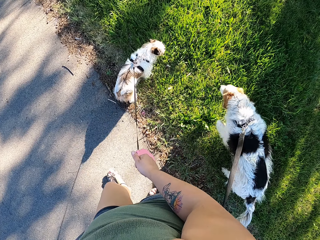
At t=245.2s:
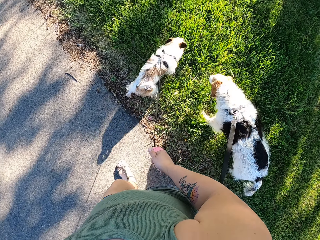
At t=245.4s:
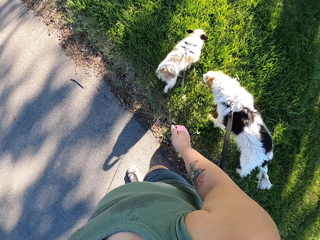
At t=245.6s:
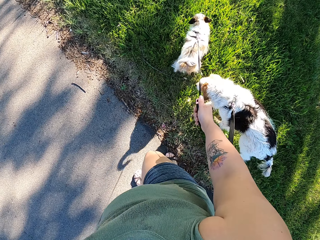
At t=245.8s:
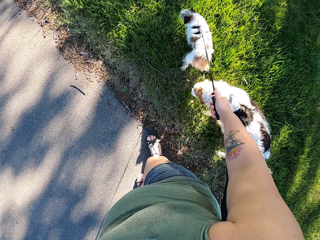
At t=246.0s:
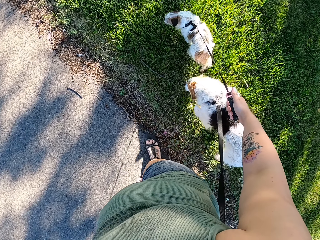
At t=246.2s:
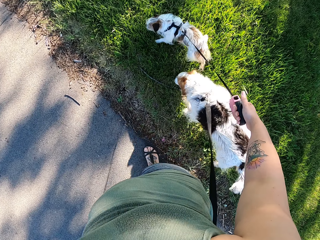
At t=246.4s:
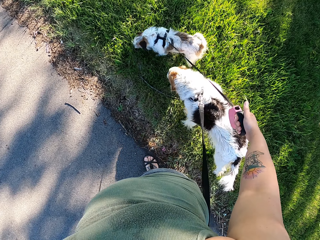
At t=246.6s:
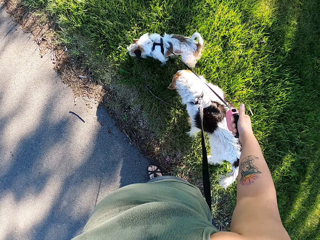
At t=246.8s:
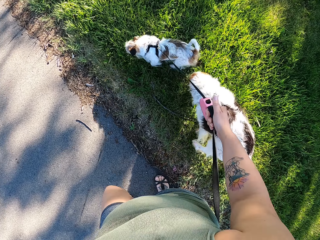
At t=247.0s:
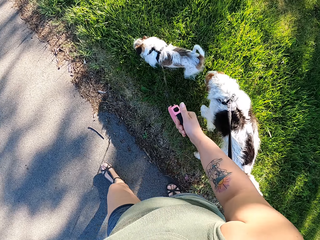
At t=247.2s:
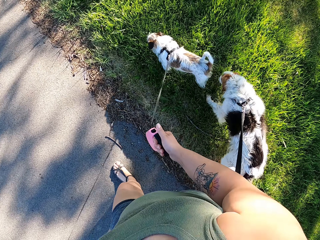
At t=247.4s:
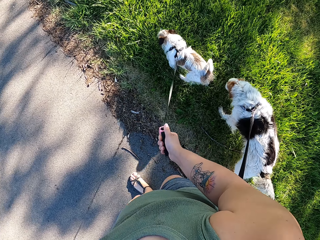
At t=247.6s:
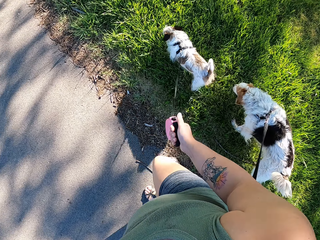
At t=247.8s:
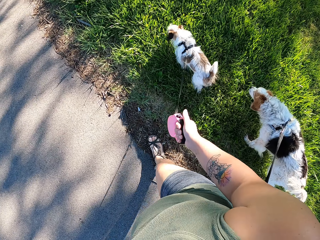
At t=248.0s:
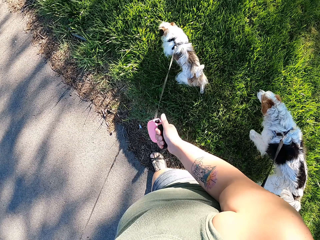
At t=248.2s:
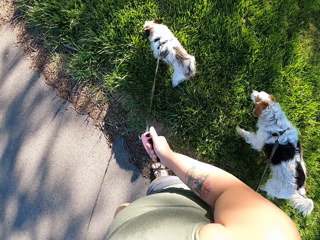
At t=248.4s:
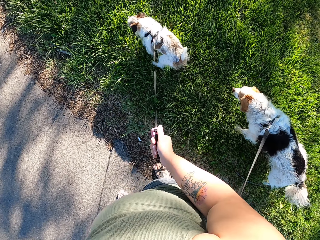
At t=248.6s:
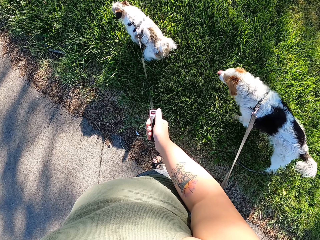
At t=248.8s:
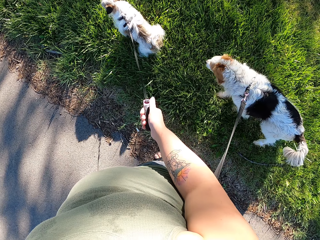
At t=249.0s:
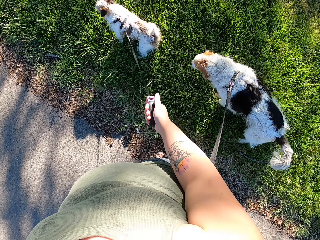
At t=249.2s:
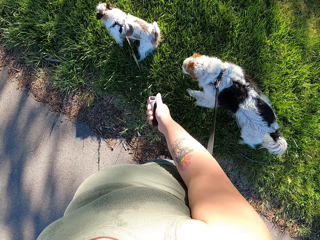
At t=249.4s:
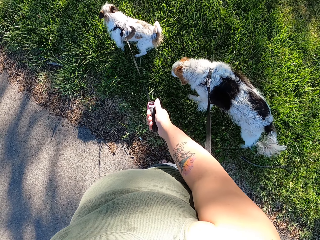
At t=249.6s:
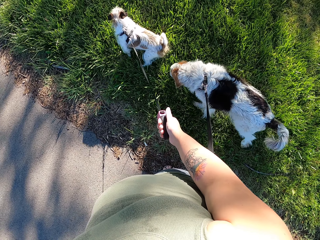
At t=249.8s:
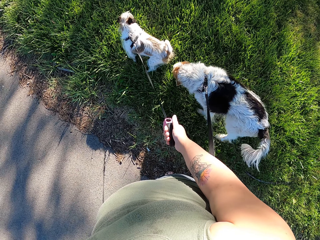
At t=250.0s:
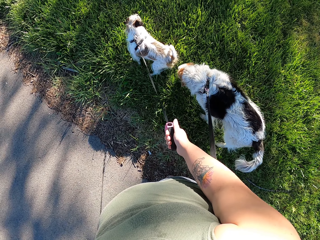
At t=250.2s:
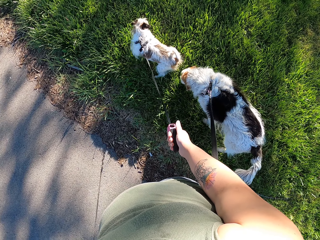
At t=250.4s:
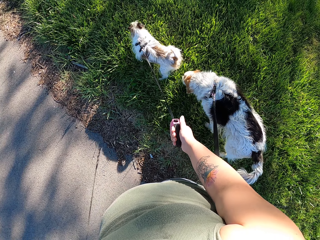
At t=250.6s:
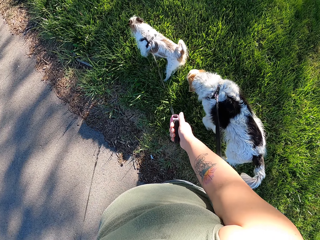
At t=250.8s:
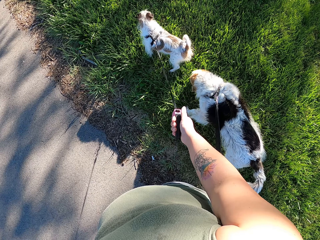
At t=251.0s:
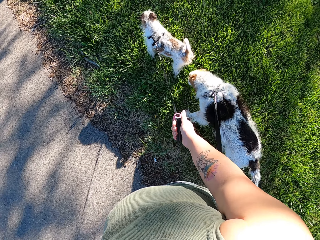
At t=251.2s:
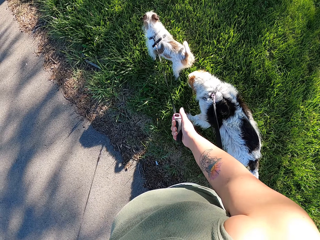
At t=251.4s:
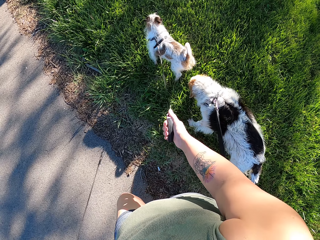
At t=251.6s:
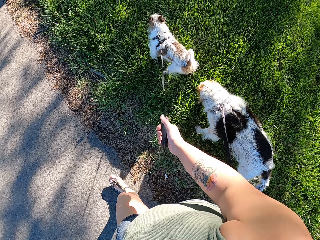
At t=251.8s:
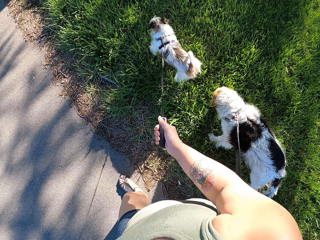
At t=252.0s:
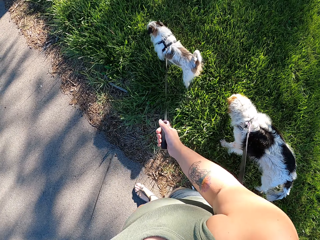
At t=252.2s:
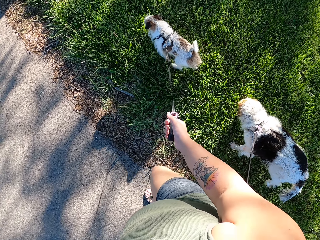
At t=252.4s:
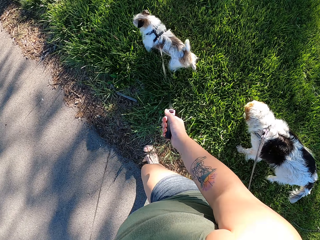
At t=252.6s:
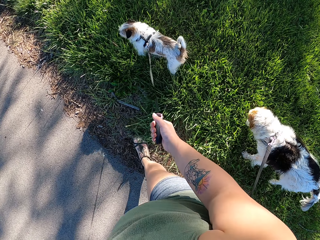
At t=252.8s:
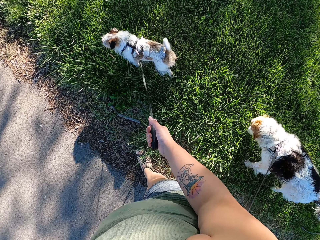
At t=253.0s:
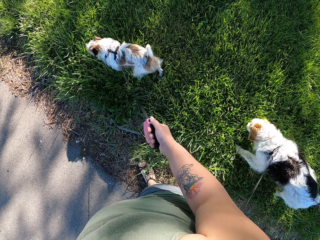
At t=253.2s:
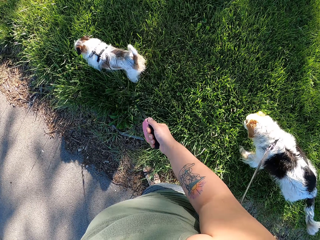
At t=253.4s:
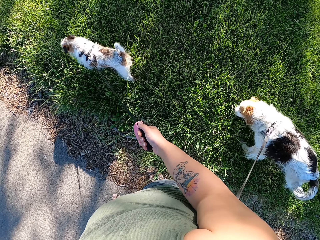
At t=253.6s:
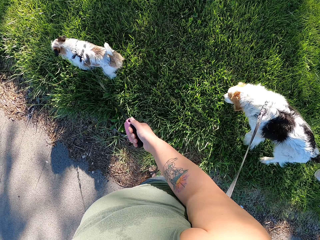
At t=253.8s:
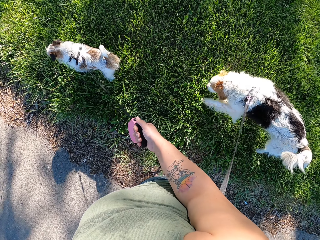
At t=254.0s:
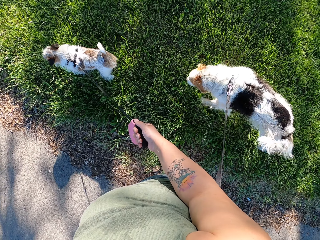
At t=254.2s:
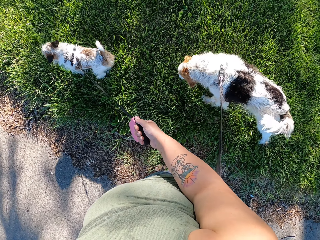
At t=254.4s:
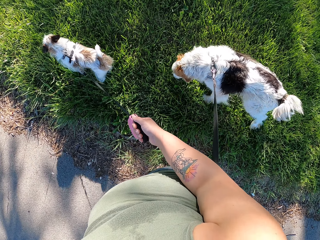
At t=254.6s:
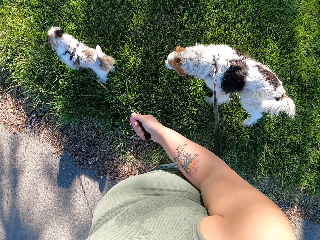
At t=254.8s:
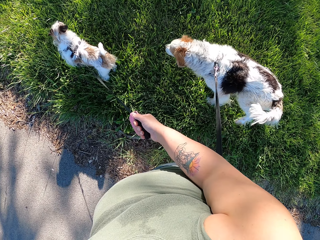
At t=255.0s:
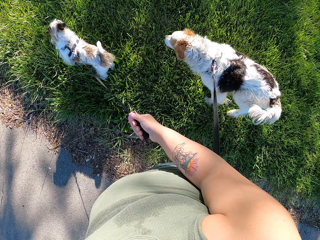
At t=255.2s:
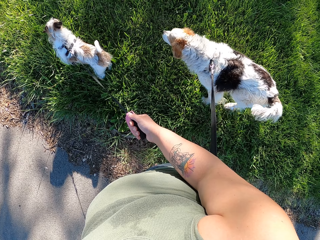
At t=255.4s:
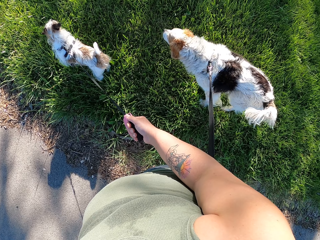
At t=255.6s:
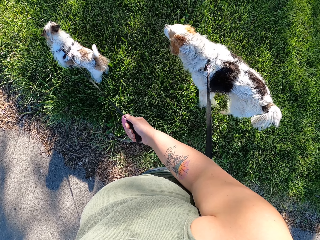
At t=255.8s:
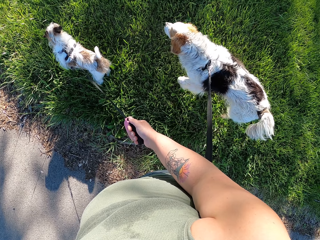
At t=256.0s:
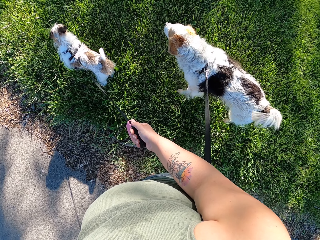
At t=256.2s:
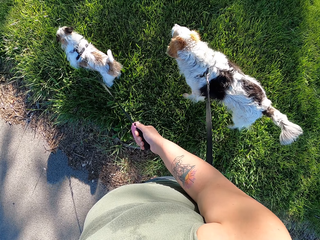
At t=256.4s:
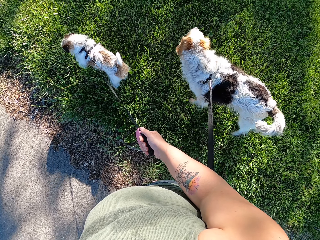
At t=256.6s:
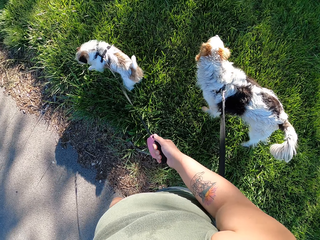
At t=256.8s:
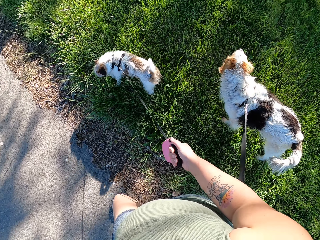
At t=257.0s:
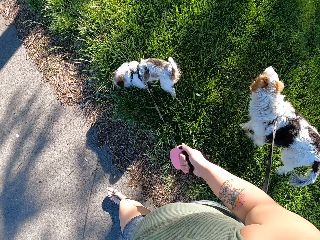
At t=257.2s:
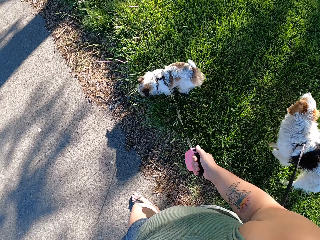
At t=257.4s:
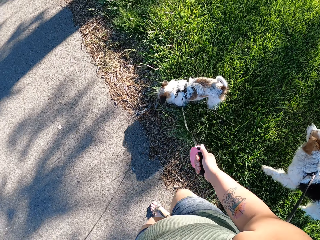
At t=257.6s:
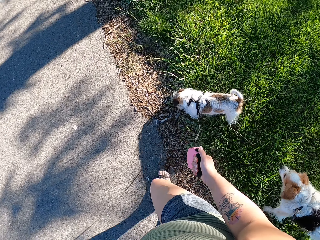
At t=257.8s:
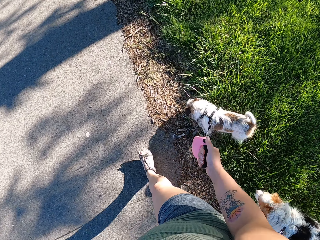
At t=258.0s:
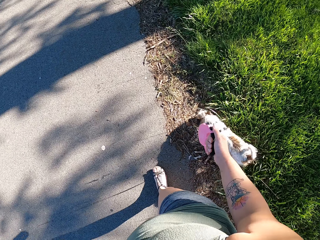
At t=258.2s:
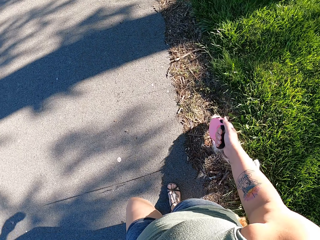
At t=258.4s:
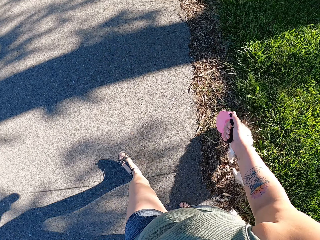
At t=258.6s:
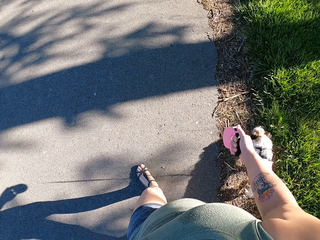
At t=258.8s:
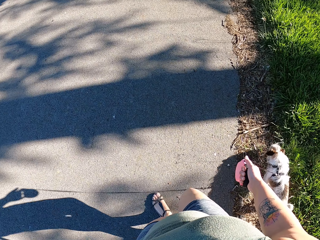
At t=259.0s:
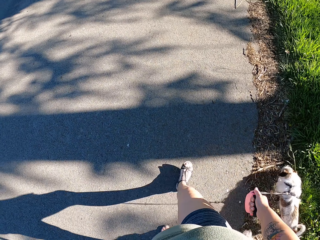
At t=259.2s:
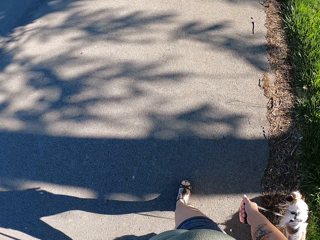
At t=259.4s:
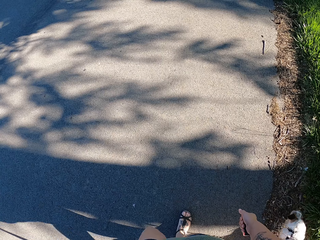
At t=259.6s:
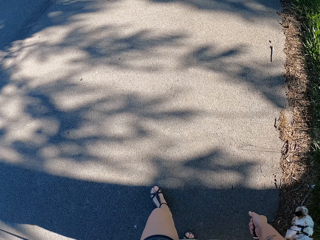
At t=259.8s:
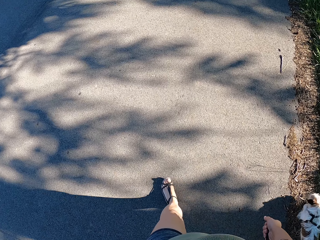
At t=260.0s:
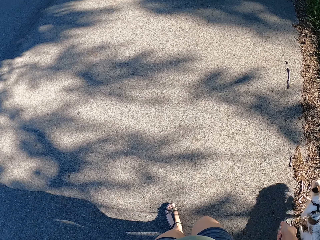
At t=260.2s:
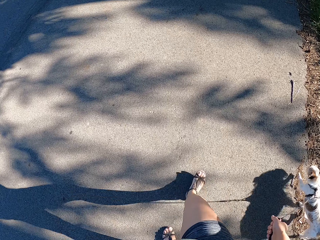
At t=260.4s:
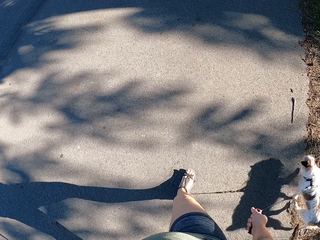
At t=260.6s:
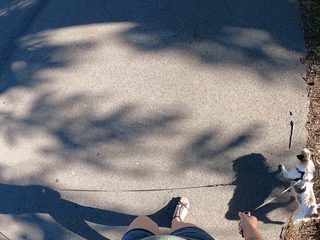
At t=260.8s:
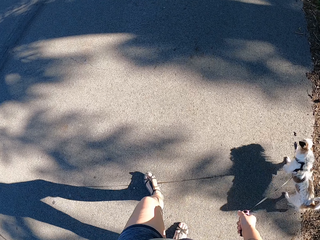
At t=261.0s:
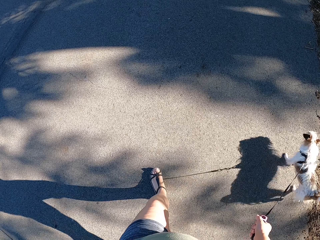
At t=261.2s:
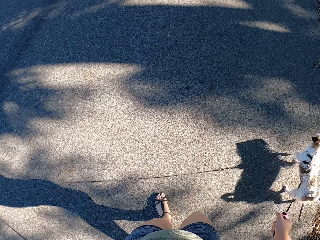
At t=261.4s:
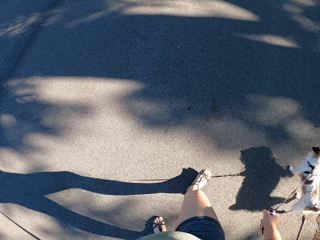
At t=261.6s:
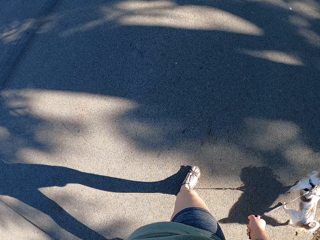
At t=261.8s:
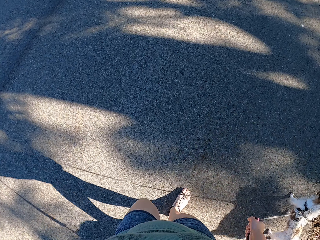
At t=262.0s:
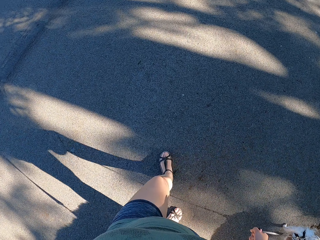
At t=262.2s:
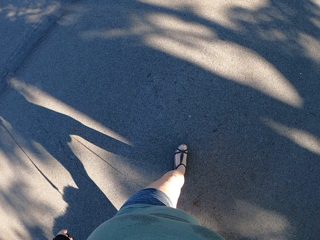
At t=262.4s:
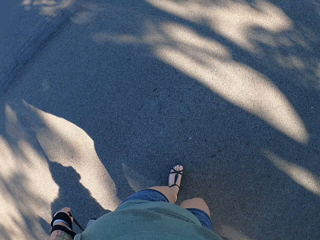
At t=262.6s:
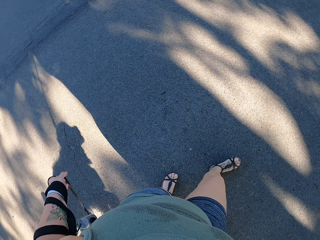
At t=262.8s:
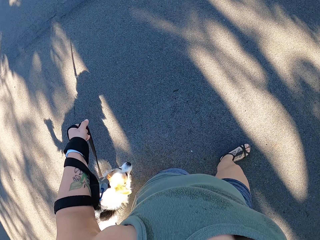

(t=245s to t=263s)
The camera wearer stops on the road. They walk the dogs on the road. They stop on the road. They walk the dogs on the road.

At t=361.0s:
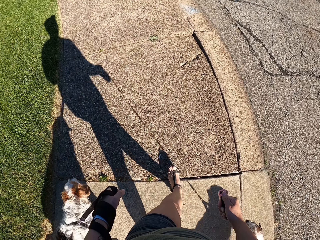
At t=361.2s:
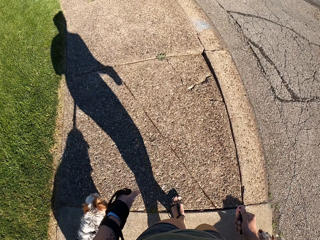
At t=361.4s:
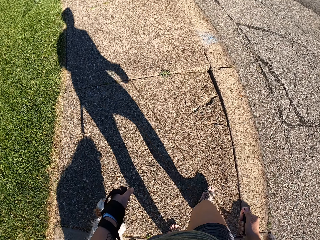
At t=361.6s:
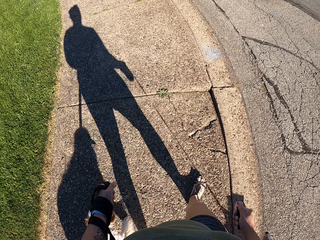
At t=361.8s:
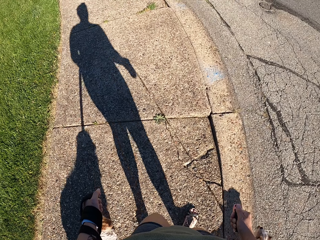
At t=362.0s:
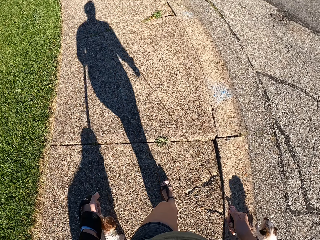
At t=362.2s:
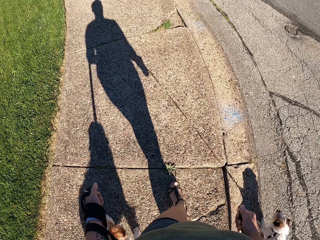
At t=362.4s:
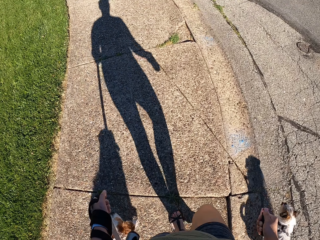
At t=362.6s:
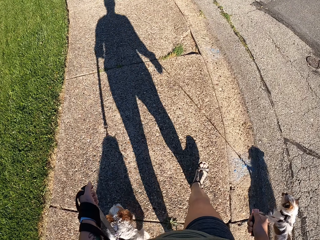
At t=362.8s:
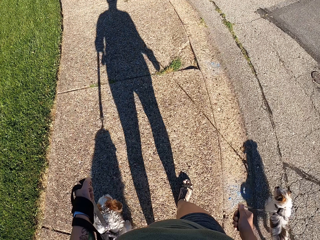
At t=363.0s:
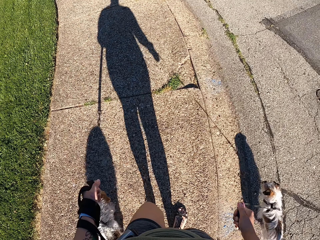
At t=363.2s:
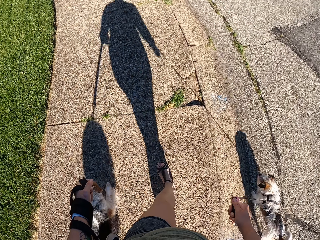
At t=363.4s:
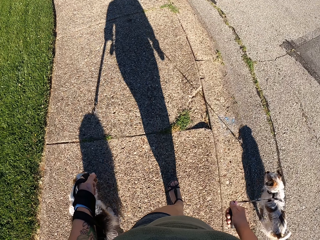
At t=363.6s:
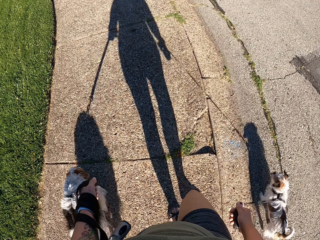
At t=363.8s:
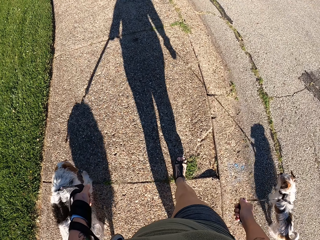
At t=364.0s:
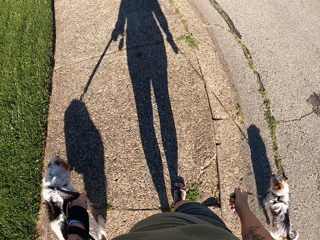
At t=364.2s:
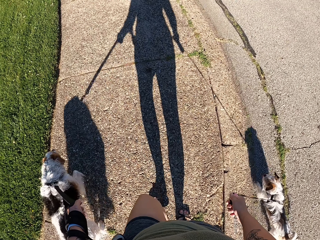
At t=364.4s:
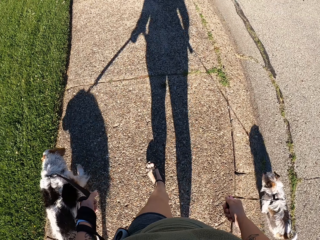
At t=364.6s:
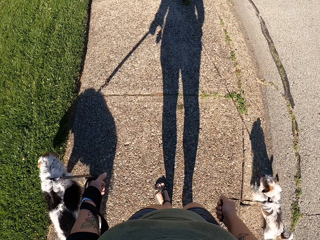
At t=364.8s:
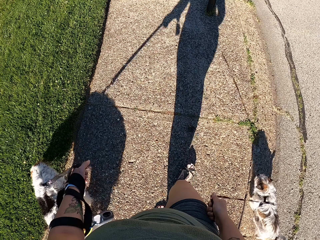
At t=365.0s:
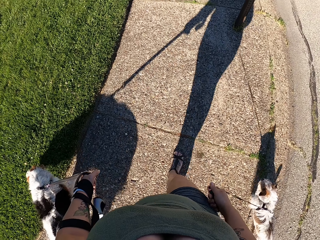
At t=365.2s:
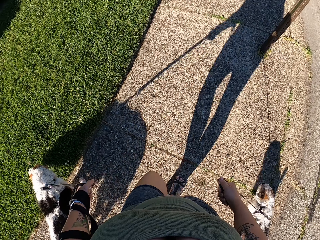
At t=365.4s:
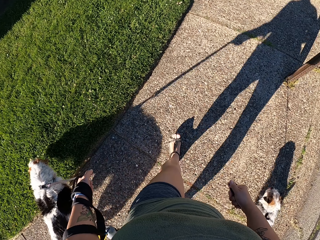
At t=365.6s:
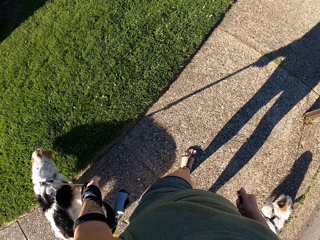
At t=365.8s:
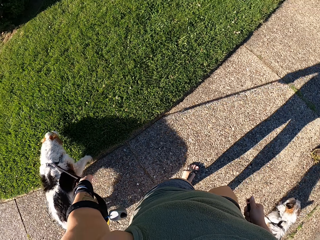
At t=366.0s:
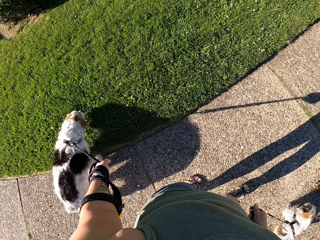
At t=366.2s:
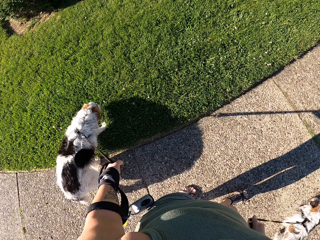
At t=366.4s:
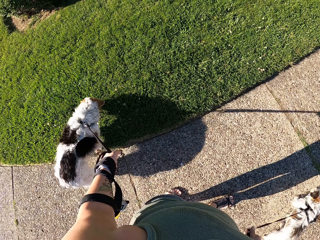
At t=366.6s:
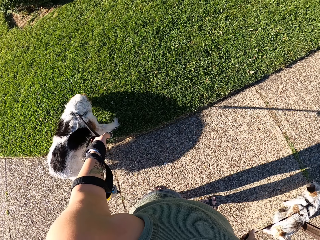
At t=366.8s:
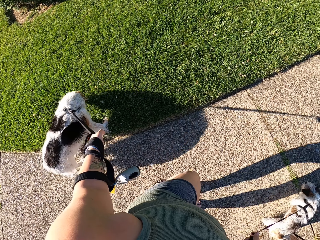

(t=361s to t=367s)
The camera wearer stops on the road.
